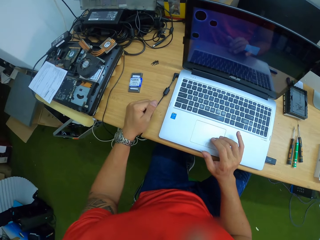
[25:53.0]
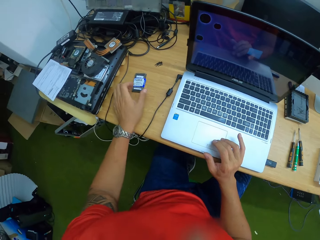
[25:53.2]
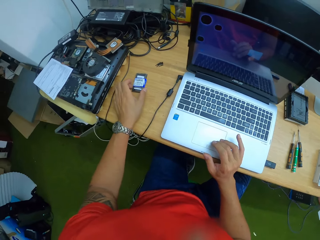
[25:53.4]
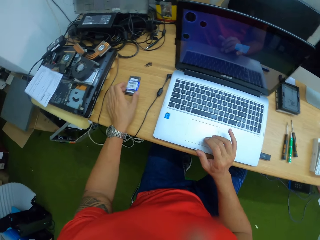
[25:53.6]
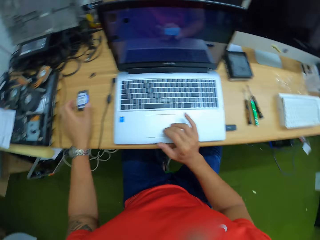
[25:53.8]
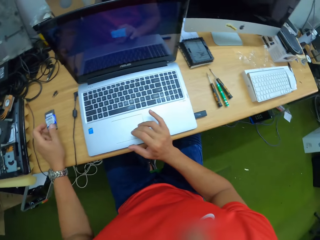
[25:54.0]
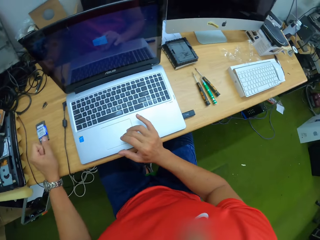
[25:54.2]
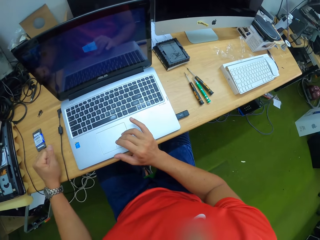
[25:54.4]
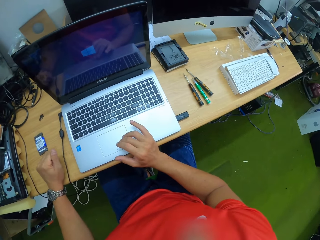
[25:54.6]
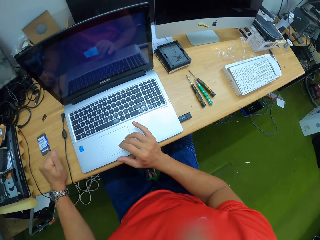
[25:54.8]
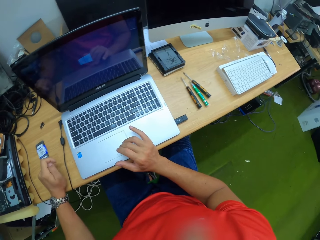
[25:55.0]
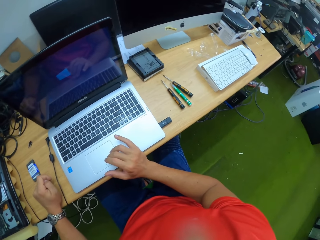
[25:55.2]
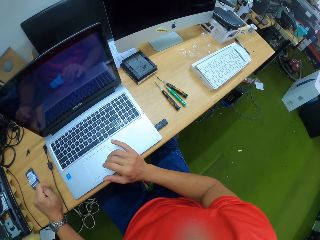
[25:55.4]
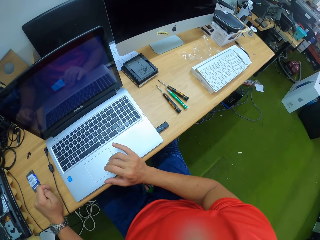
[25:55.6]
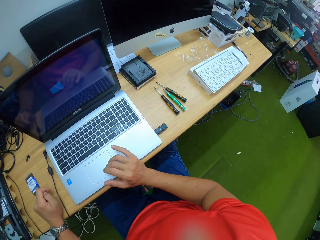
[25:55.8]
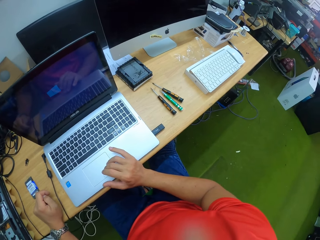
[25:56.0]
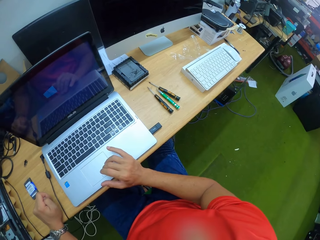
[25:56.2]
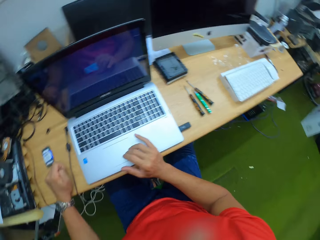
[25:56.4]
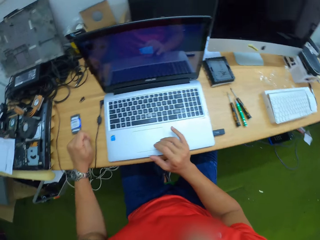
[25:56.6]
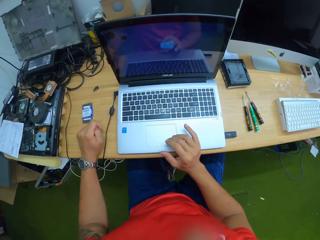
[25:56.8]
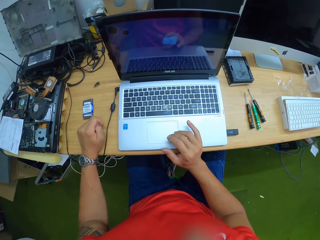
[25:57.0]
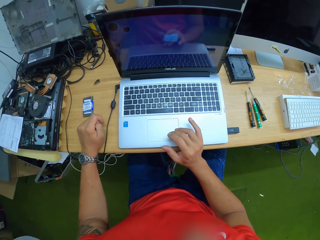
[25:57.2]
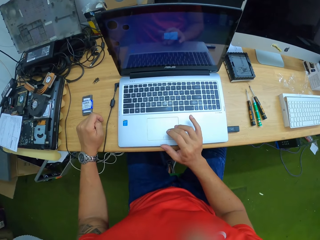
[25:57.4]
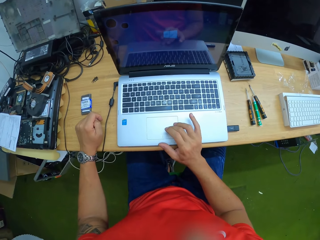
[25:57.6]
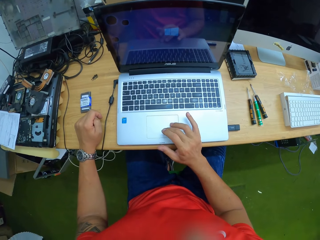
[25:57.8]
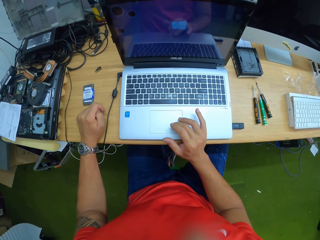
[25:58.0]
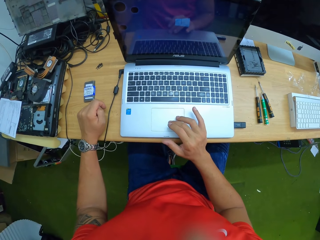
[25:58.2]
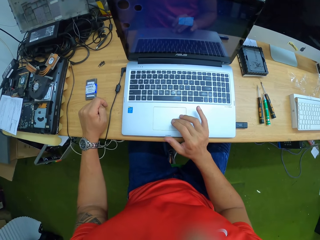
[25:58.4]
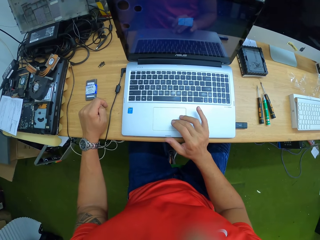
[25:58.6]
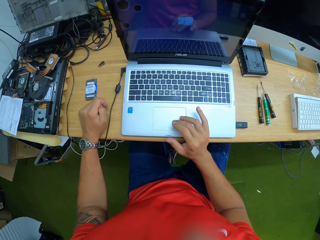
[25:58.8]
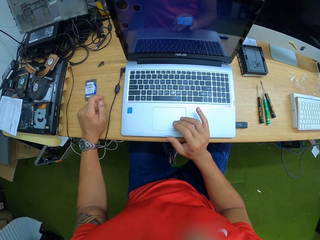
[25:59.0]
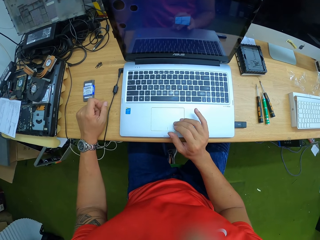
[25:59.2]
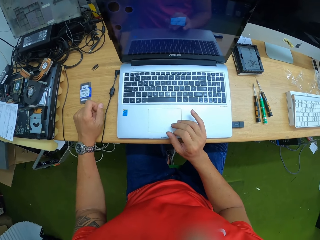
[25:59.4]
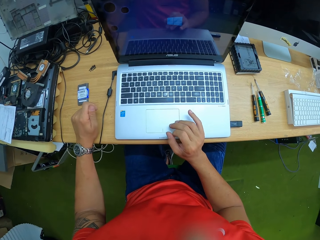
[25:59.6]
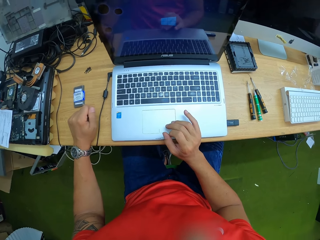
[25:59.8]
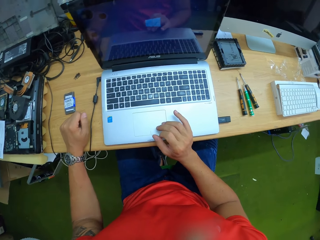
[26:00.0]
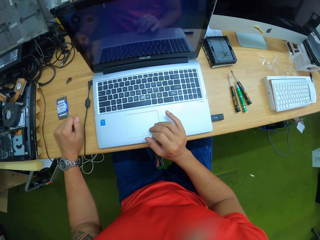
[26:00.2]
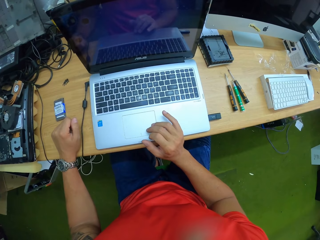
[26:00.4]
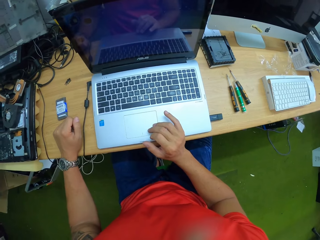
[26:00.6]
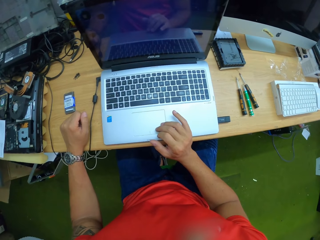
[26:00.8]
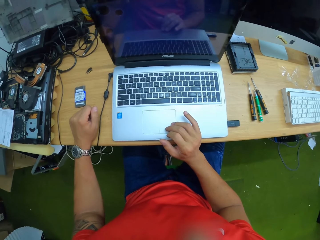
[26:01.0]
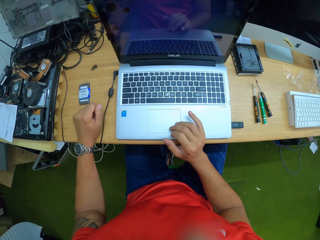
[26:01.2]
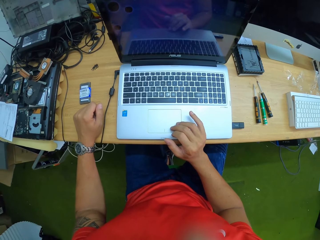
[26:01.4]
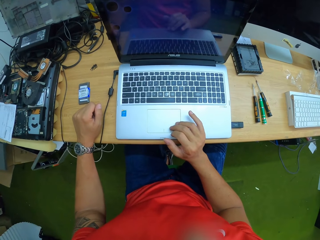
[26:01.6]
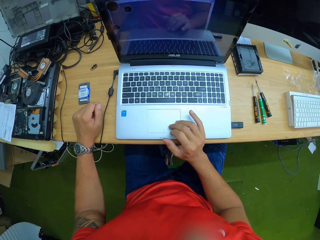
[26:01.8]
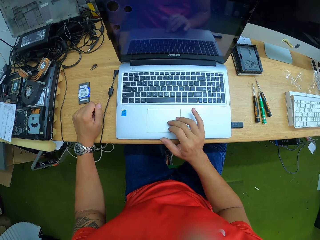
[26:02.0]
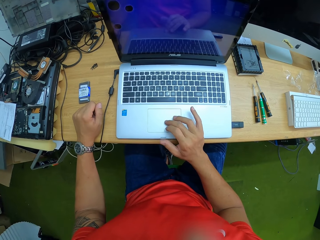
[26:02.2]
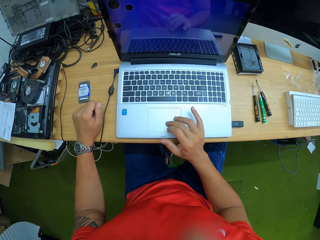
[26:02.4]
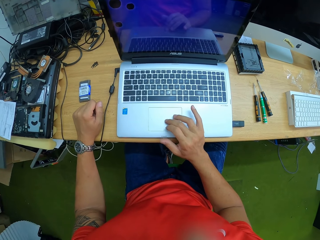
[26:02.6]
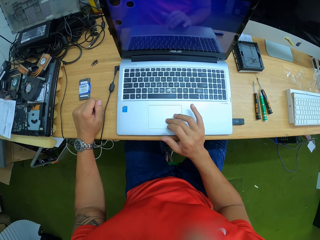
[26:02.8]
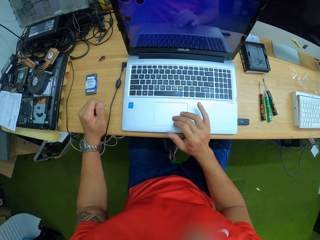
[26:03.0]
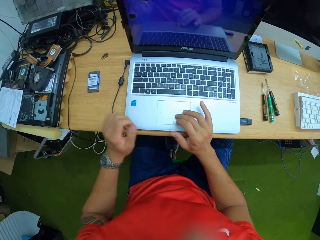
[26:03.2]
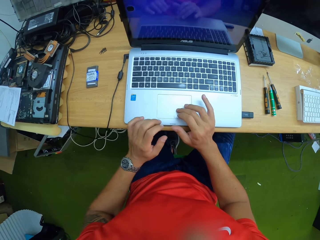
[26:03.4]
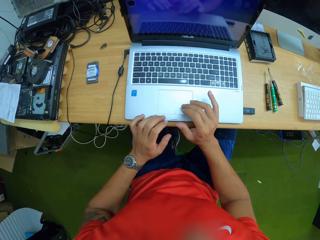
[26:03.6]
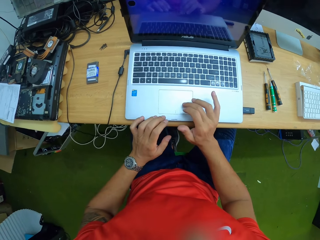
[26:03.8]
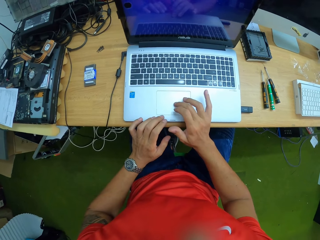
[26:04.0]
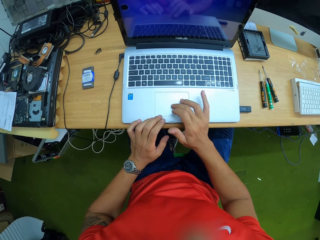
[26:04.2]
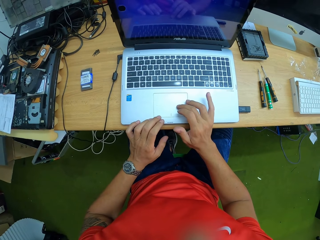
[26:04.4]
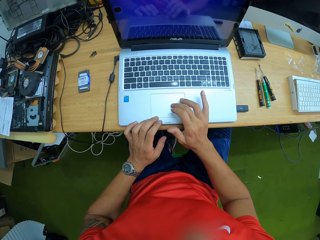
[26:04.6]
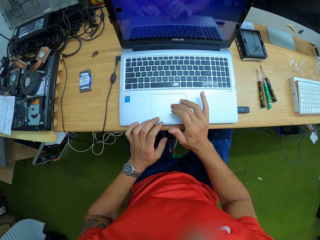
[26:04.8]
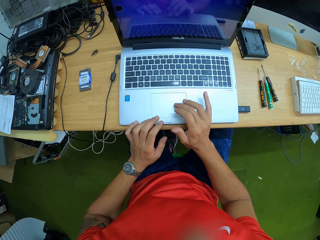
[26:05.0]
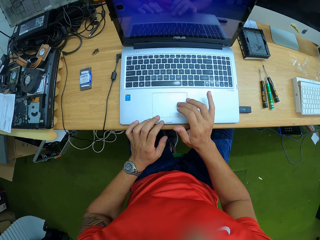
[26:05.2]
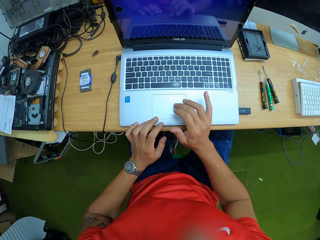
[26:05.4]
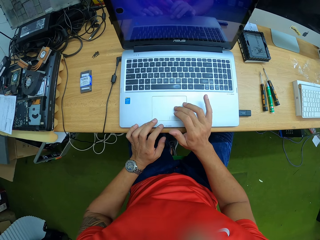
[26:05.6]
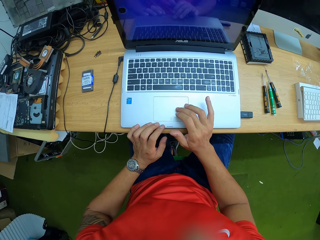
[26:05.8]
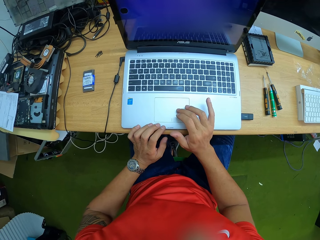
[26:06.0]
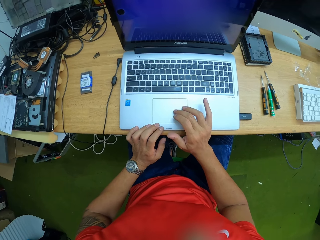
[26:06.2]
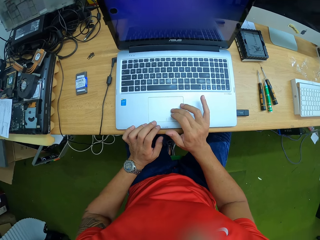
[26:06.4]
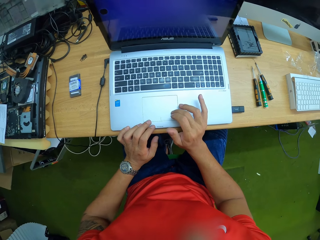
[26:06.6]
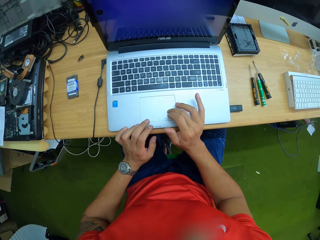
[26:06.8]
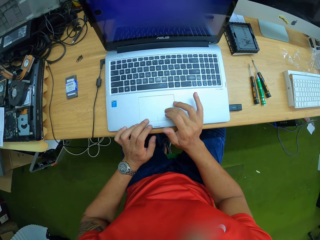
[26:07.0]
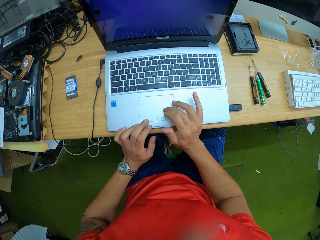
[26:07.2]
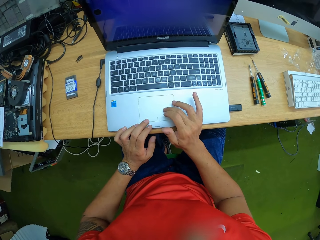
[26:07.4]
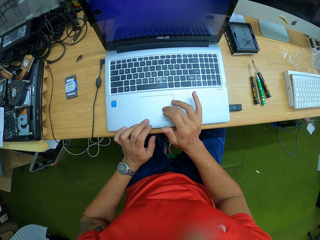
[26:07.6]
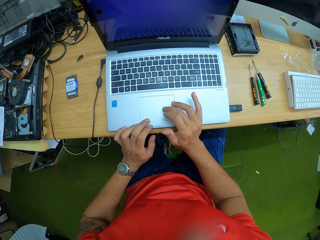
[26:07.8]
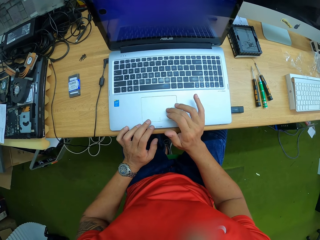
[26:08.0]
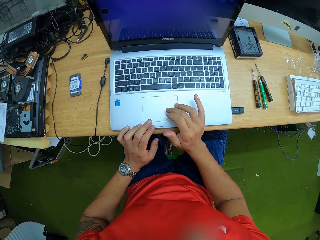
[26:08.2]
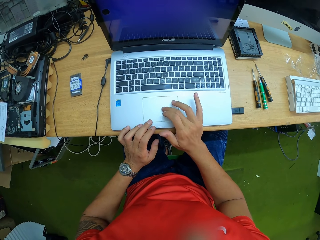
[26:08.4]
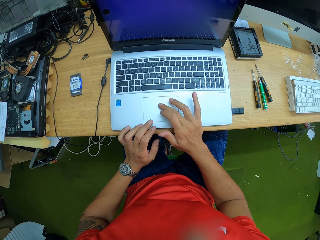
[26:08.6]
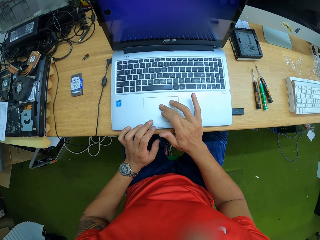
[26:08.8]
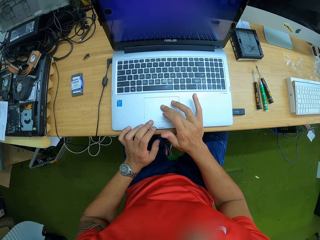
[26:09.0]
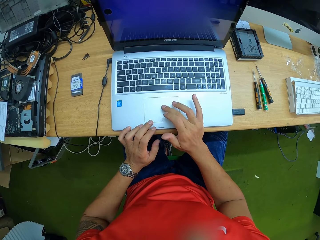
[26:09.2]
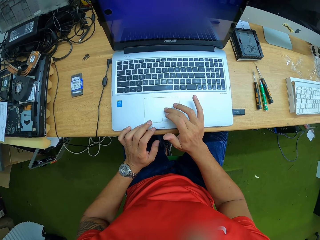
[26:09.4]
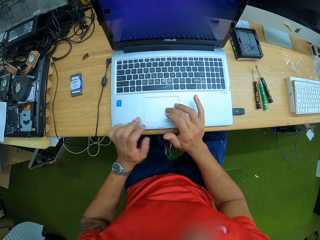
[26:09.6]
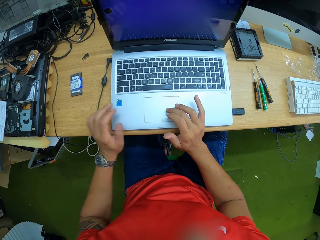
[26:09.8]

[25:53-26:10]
The camera wearer moves a battery on the table with his left hand. He moves his finger on the touchpad. He looks at the laptop. He moves his hand. He operates the laptop with both hands.
